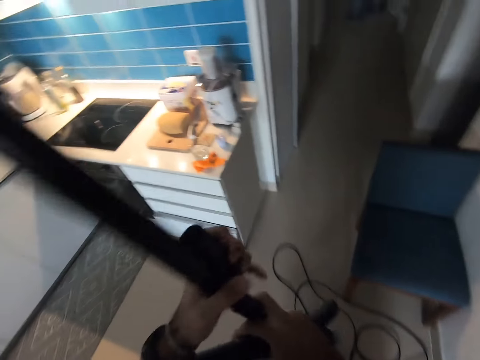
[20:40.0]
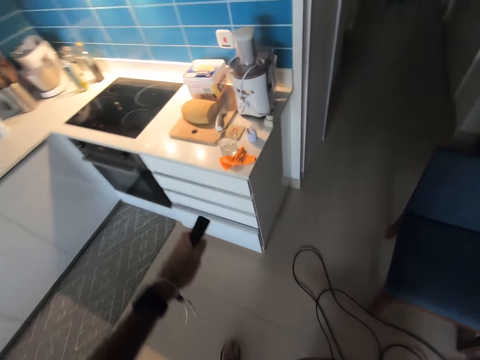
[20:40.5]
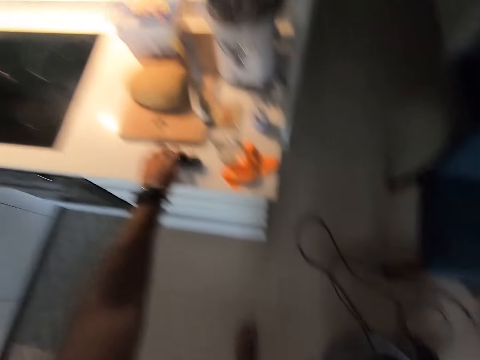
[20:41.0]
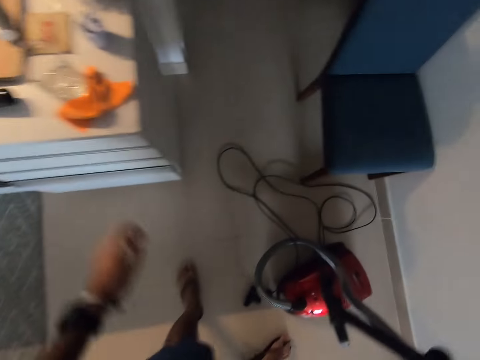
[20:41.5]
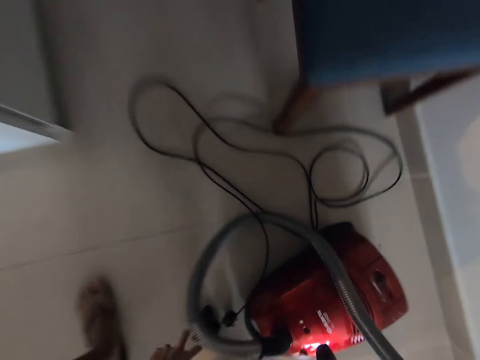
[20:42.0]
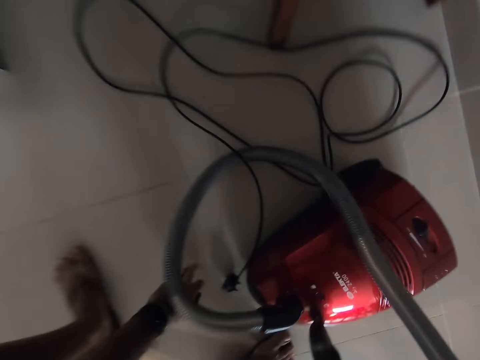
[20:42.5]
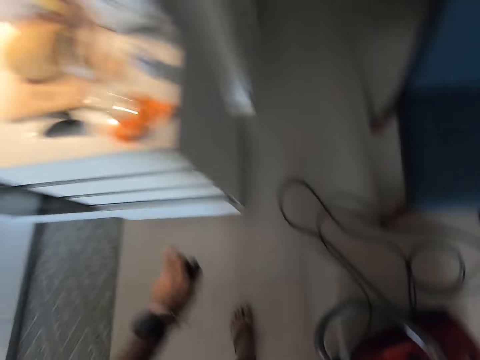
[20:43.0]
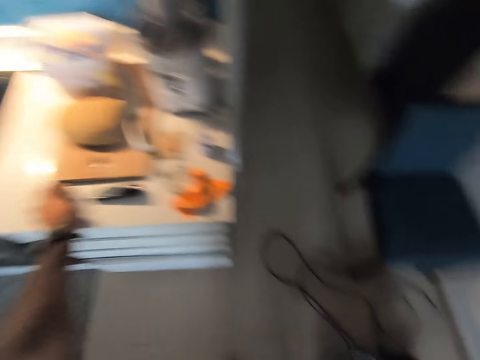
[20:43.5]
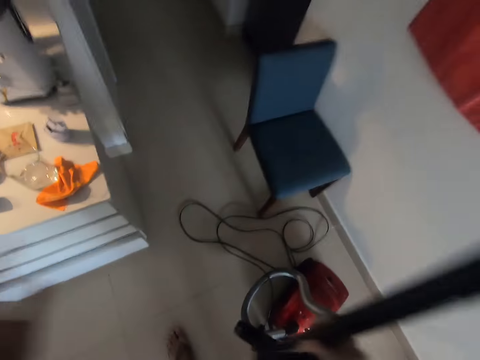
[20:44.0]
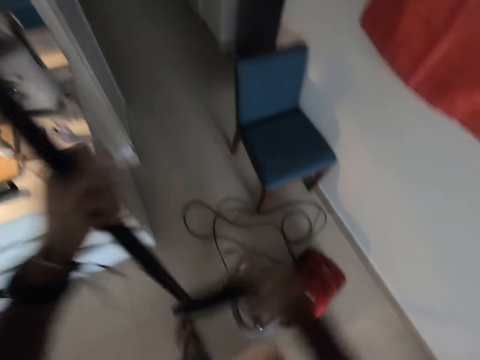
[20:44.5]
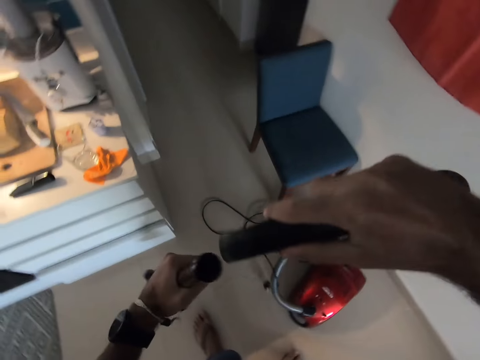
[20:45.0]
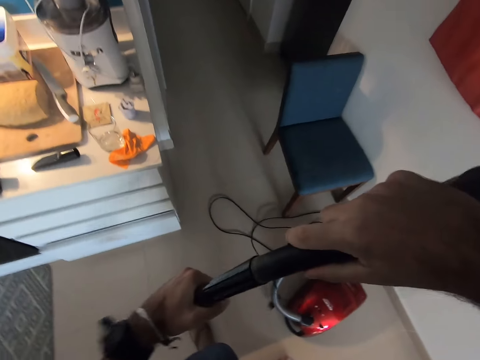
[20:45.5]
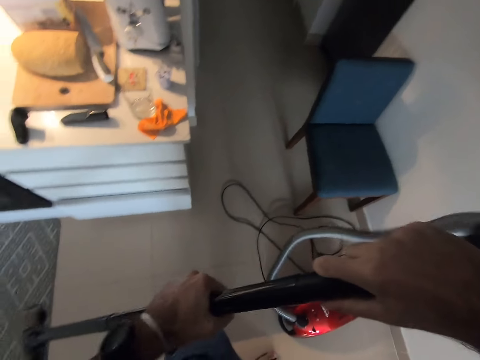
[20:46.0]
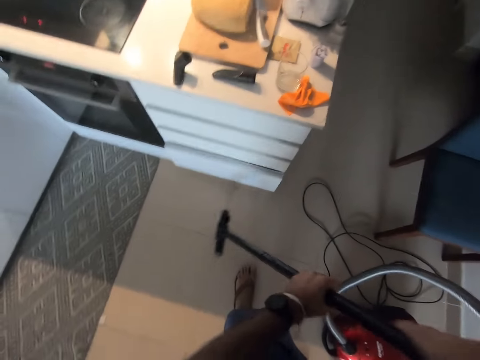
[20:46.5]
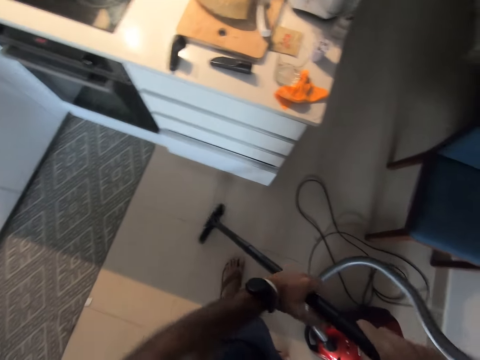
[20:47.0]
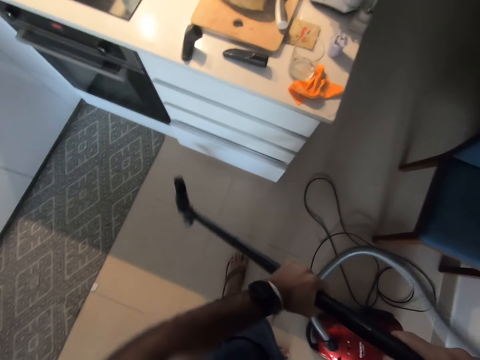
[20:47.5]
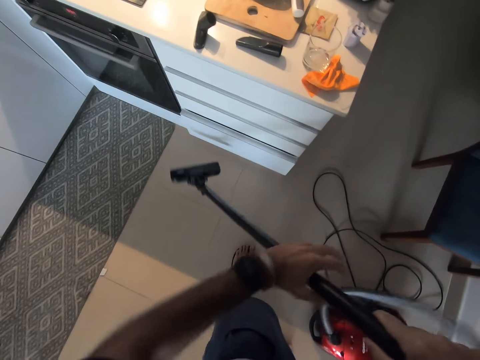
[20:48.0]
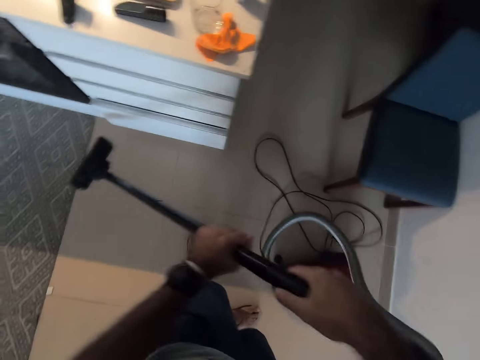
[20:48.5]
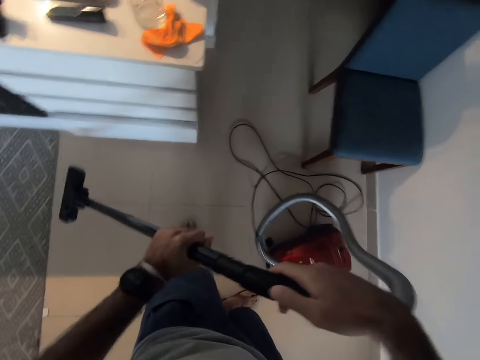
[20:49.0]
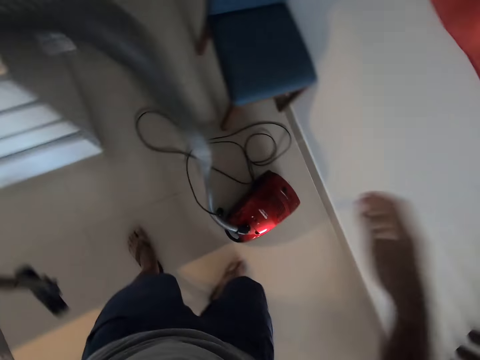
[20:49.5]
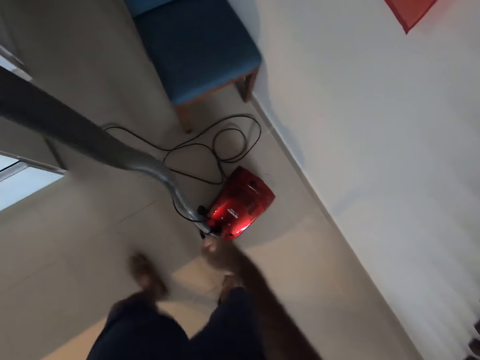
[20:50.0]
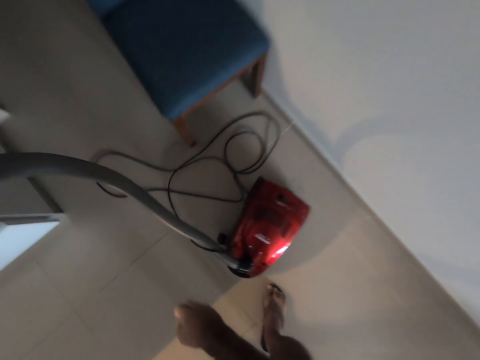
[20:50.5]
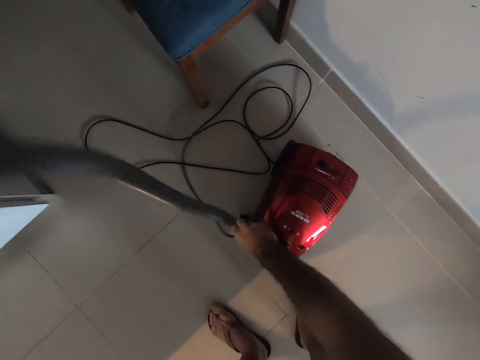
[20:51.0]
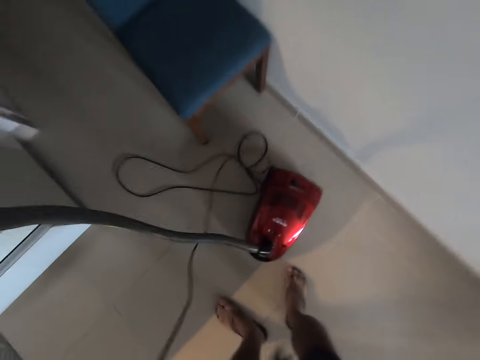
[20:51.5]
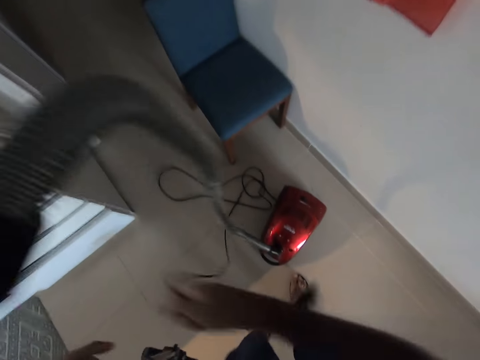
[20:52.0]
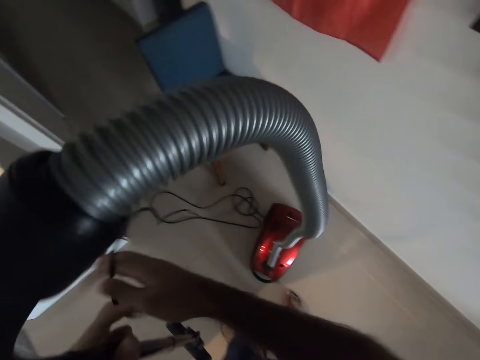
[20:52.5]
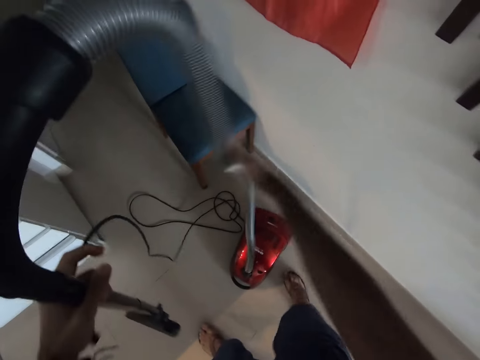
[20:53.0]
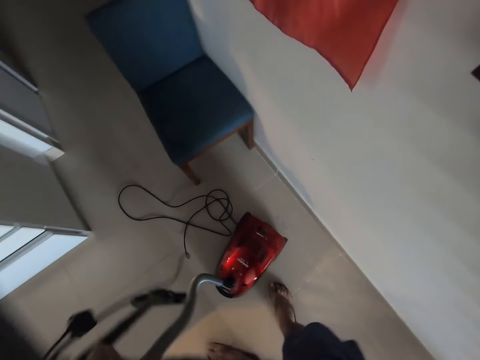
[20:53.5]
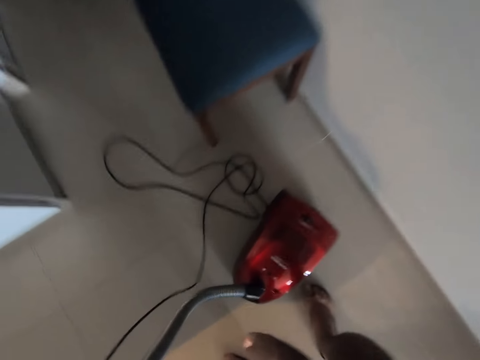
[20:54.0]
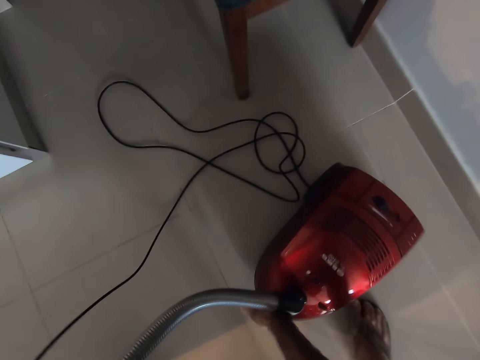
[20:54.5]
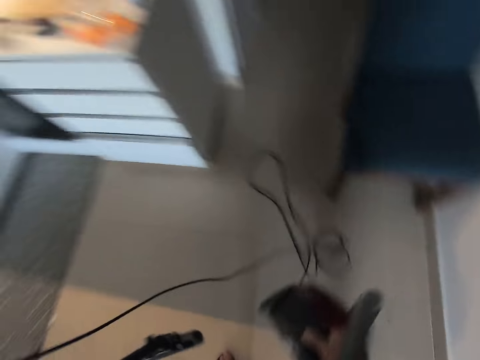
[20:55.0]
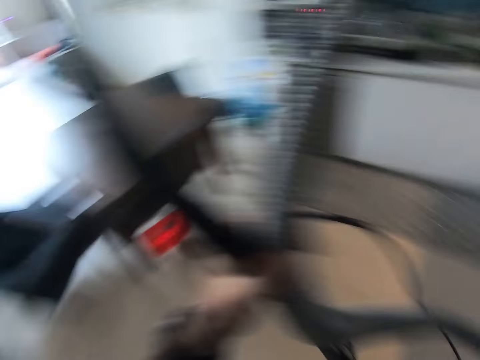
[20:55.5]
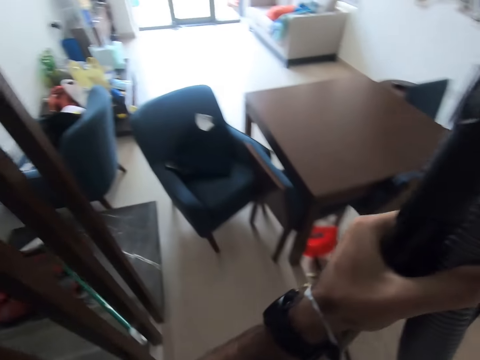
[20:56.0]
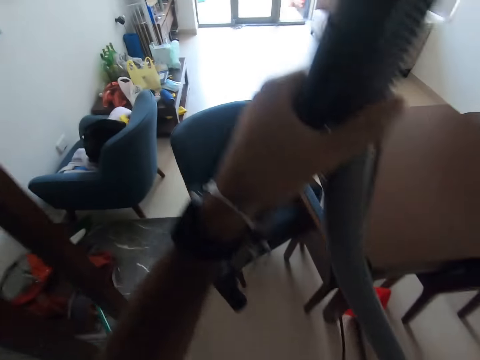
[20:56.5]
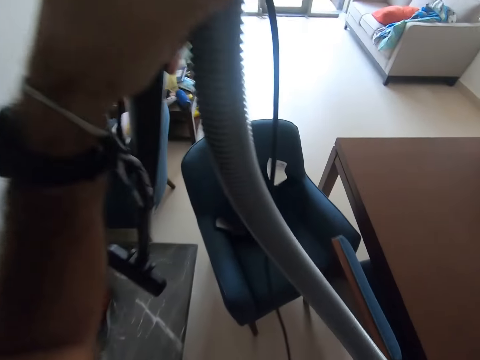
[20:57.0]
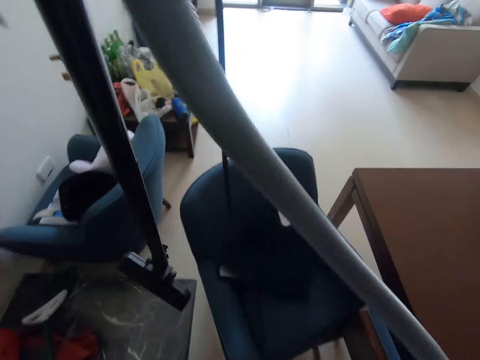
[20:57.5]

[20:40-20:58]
The camera wearer places the piece on the kitchen countertop. They attach the hose to the handle. They move the vacuum cleaner wire. They pick up a cable. They move the vacuum cleaner. They lift the vacuum cleaner. They walk on the floor.

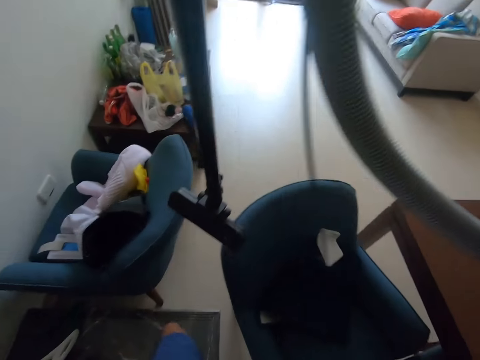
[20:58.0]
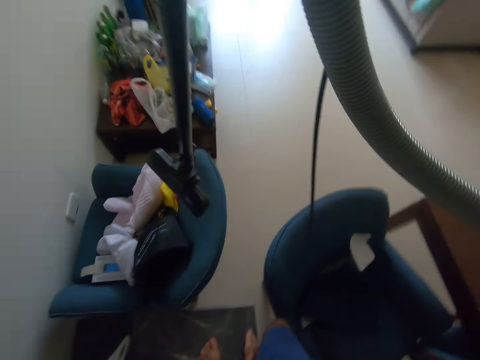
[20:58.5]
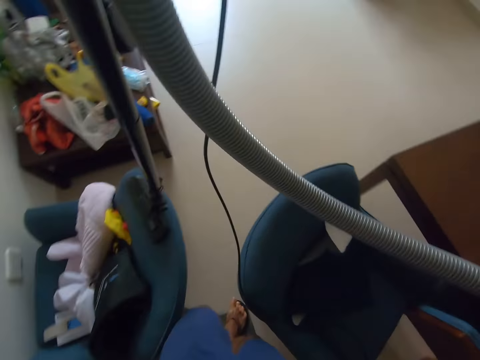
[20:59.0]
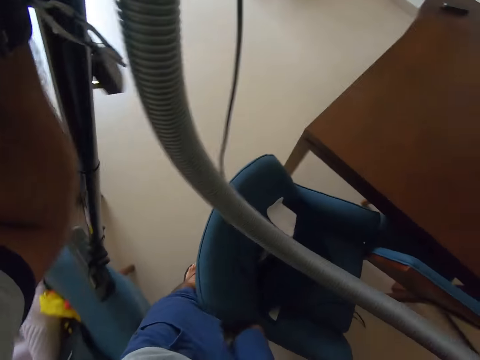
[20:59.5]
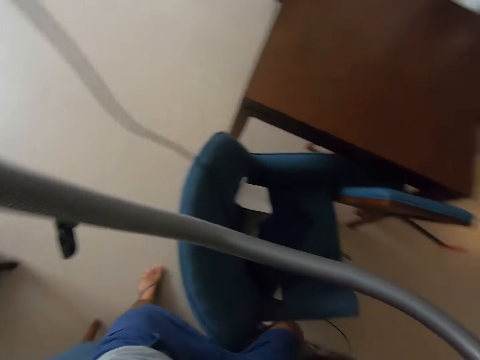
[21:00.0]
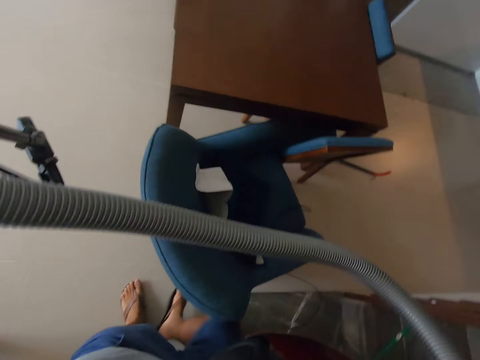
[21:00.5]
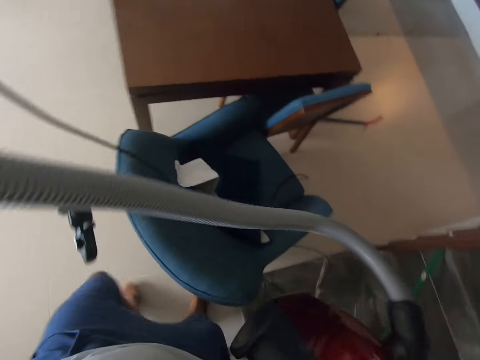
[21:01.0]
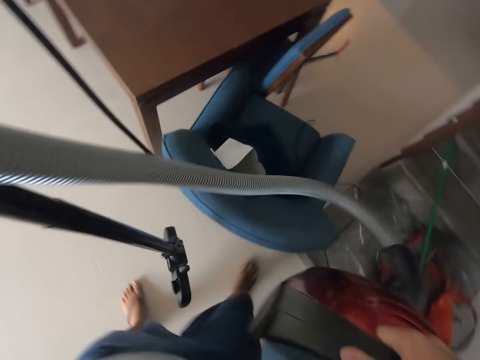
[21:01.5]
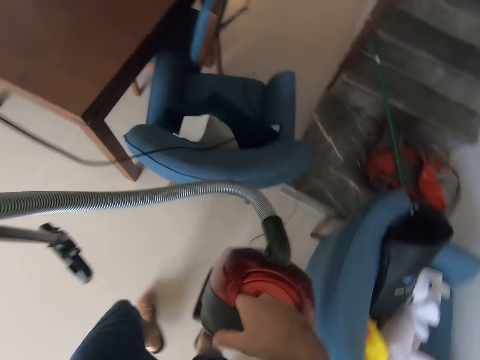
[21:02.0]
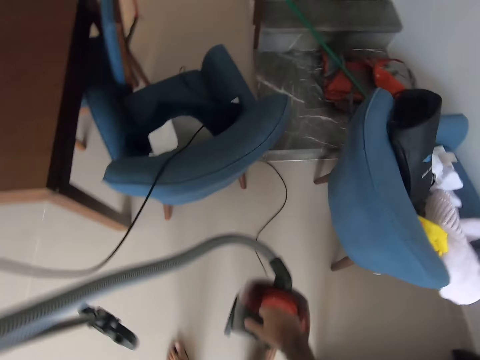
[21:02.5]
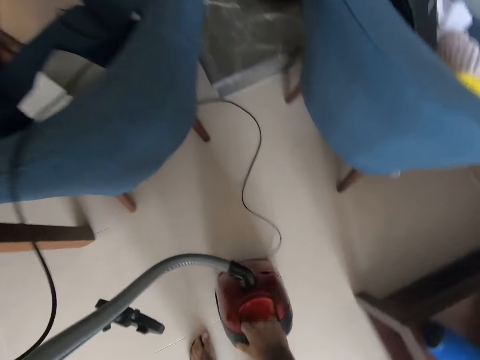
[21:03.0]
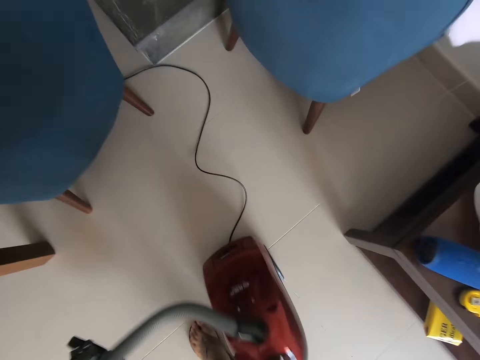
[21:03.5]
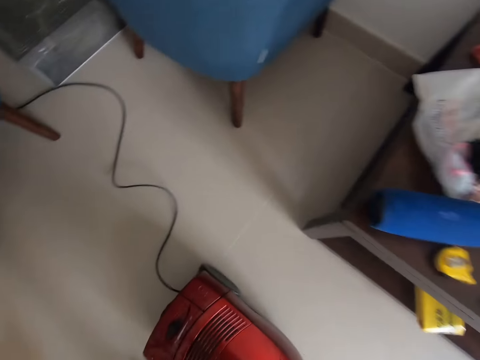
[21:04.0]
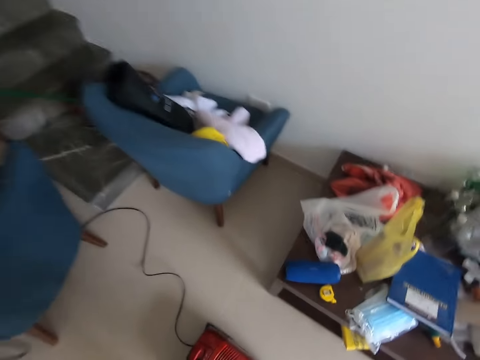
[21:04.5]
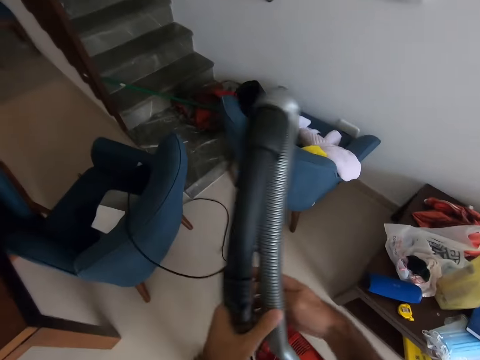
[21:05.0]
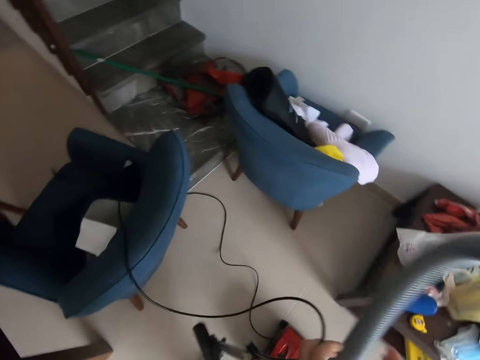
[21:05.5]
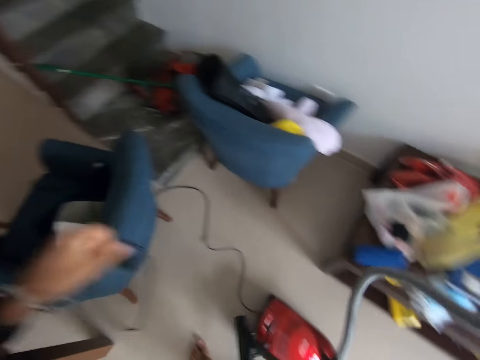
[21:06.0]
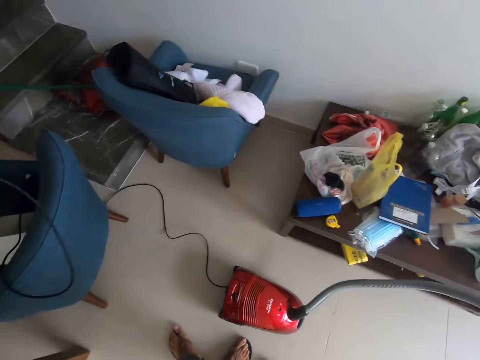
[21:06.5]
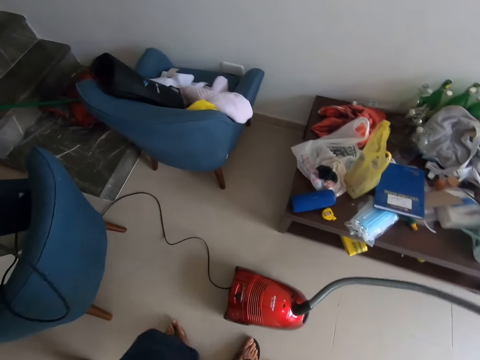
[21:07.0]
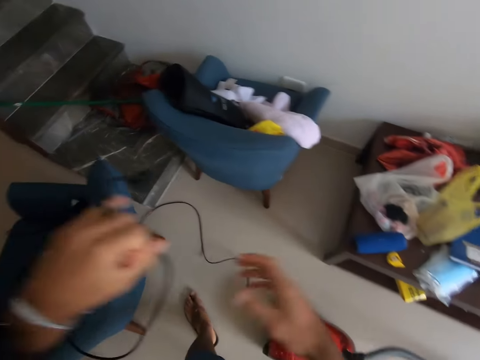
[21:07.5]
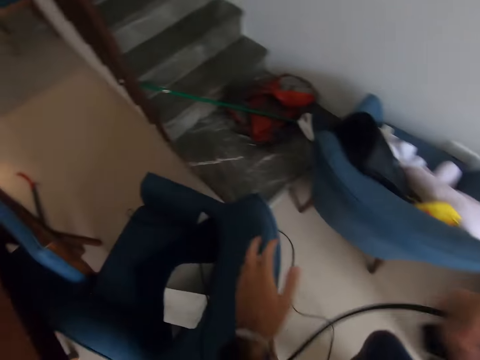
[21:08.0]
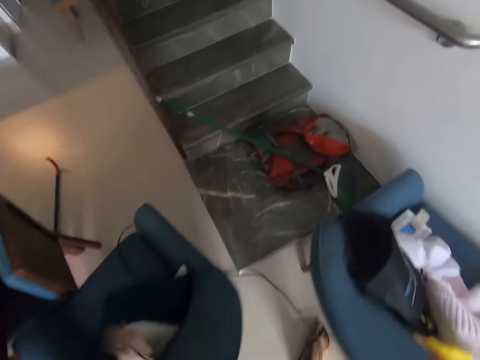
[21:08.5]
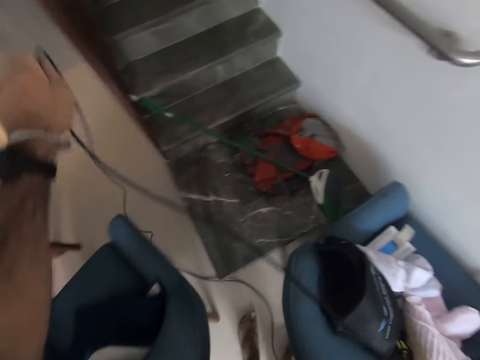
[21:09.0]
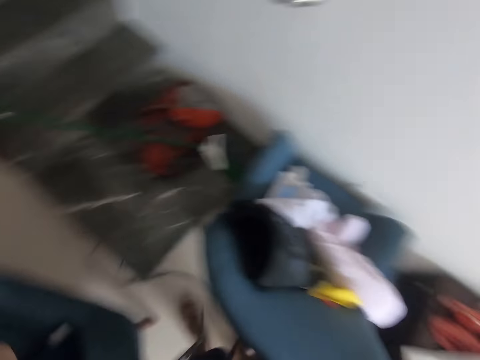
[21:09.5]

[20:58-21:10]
The camera wearer places the vacuum cleaner on the floor. They move the vacuum cleaner wire. They walk on the floor.
